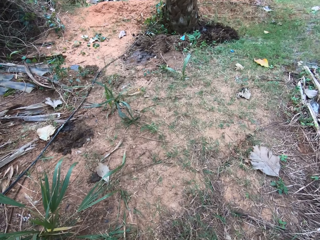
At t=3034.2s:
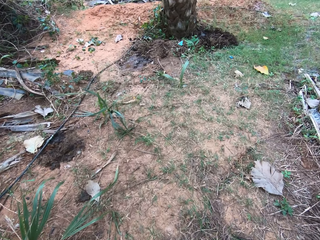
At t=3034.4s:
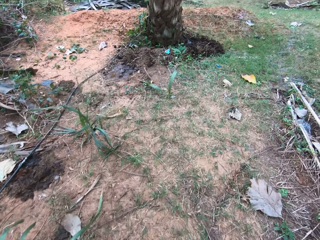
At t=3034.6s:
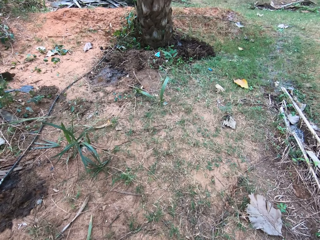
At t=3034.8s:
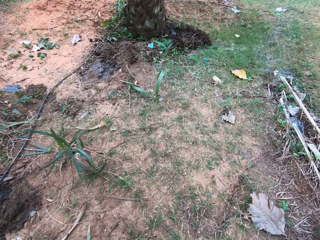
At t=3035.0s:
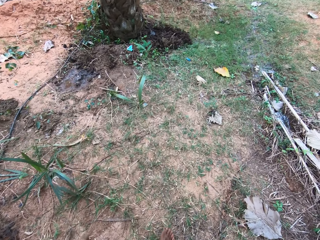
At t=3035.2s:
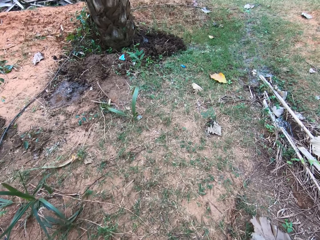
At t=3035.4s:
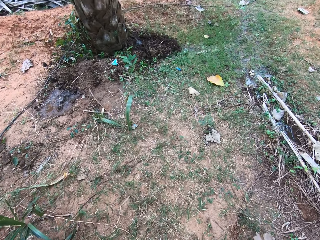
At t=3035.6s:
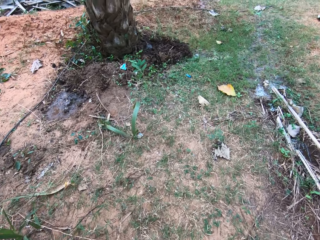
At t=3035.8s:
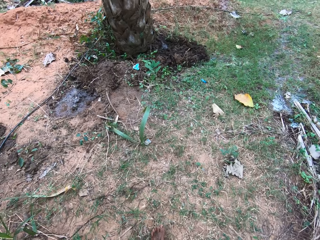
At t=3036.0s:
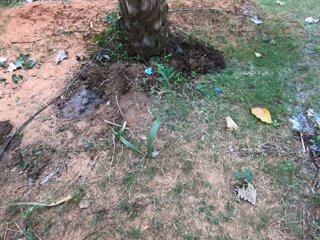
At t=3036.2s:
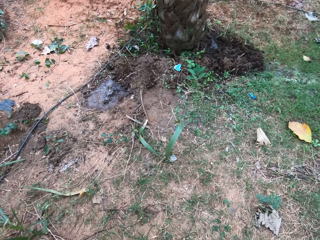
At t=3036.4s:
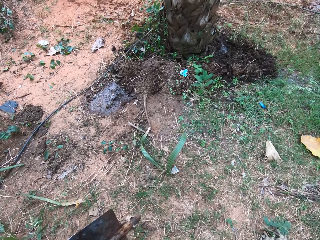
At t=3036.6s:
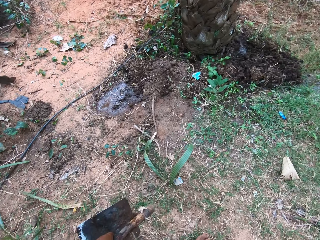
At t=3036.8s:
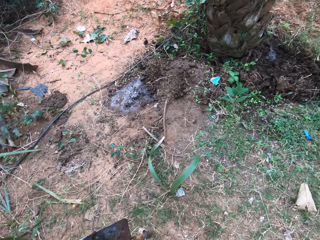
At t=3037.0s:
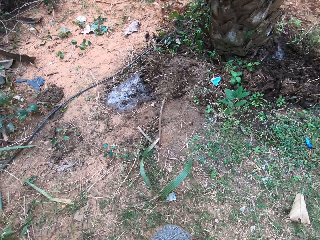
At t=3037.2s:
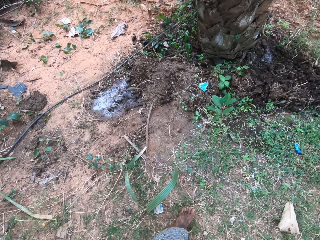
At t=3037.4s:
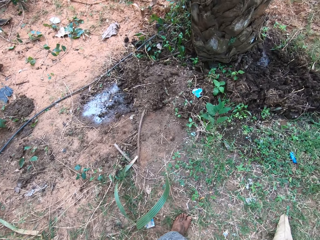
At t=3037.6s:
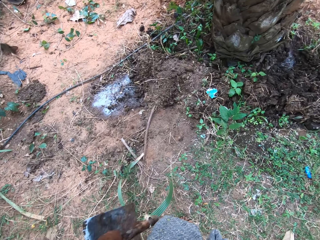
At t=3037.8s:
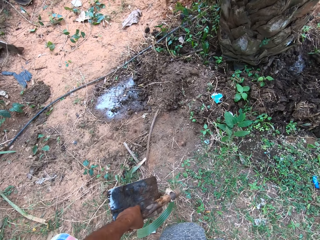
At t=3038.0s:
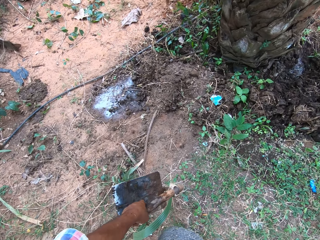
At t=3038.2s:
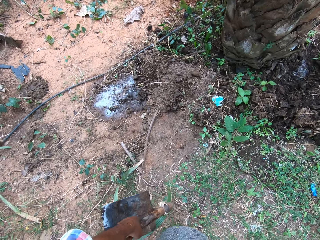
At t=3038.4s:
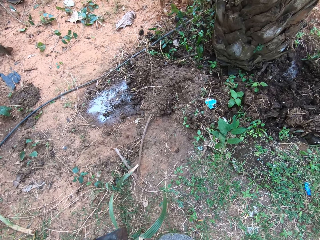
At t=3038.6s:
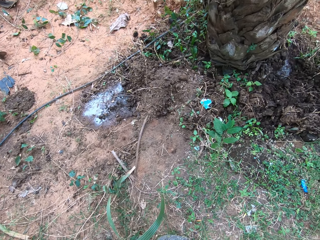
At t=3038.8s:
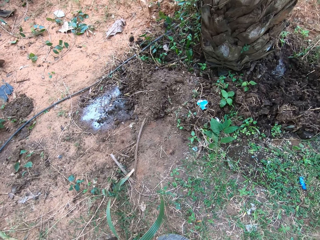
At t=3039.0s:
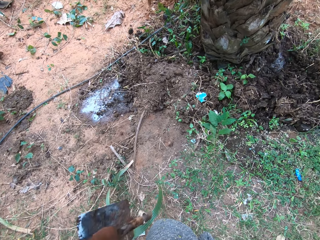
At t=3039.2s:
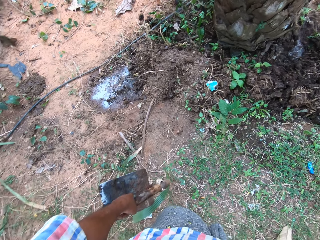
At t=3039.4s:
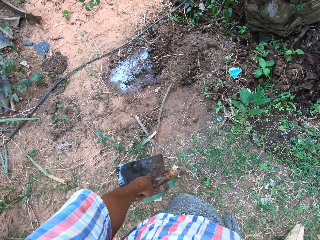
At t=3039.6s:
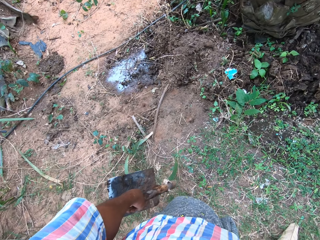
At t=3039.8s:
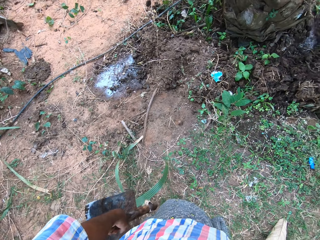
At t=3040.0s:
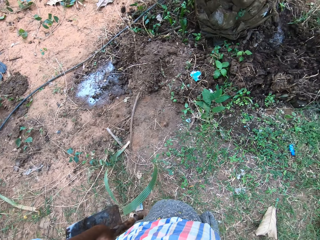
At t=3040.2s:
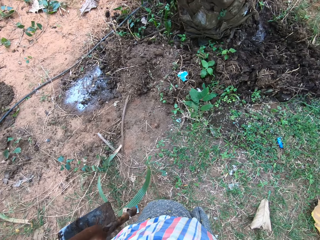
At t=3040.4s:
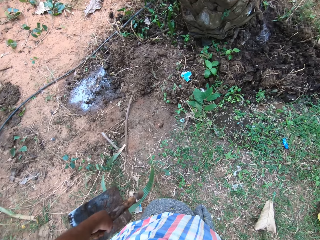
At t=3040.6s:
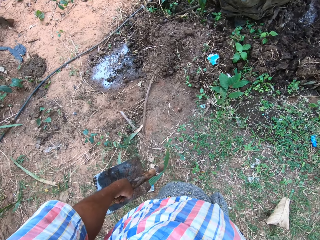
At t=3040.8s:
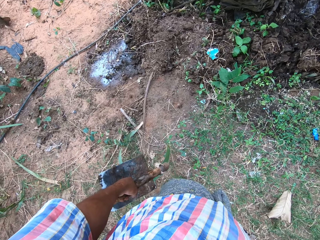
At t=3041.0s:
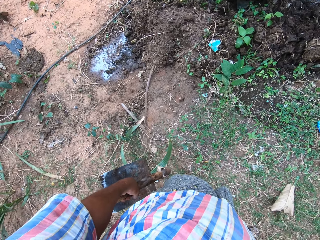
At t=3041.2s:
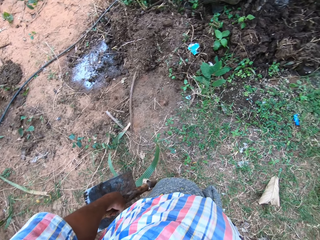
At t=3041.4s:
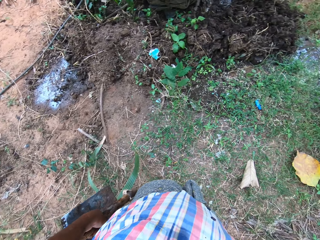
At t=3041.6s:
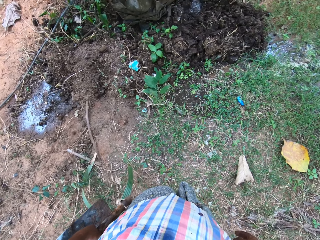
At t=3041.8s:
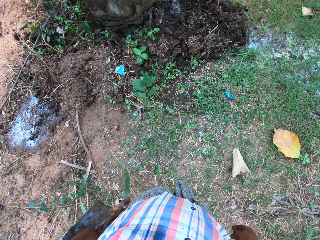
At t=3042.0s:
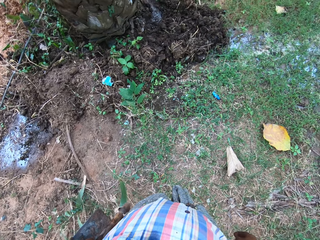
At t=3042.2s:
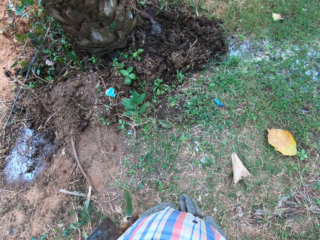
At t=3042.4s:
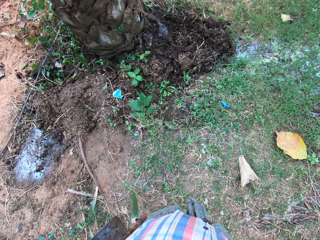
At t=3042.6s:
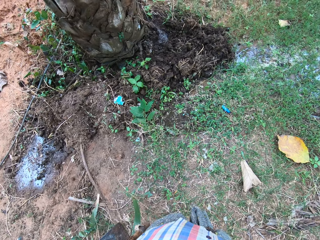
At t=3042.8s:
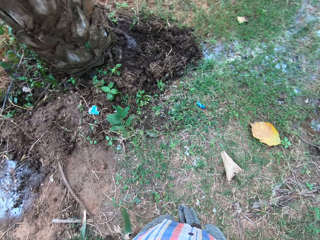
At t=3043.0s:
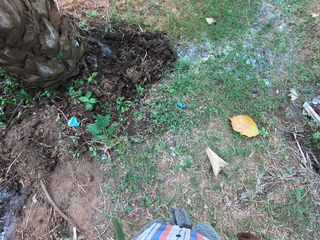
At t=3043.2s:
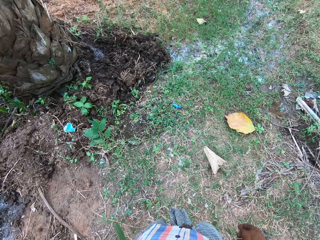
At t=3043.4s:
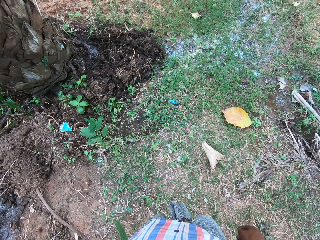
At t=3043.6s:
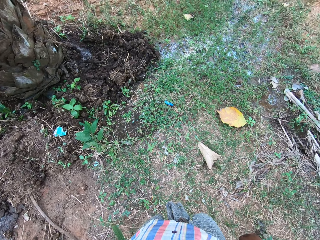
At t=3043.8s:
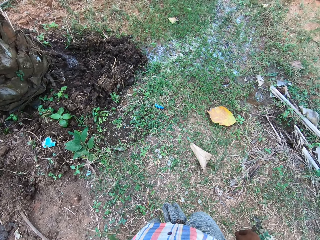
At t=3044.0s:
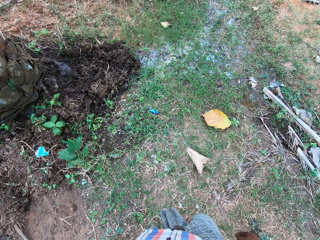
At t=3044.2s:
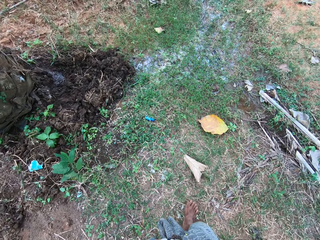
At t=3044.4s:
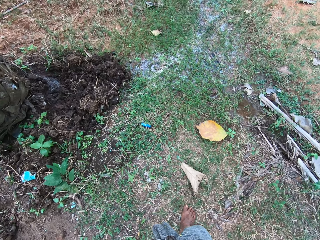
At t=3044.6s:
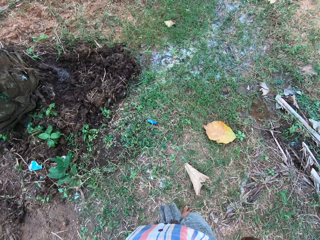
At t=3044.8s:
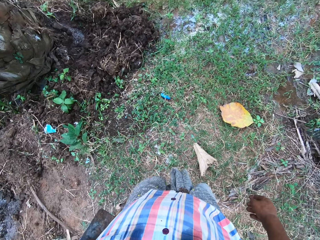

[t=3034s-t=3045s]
The camera wearer looks around.

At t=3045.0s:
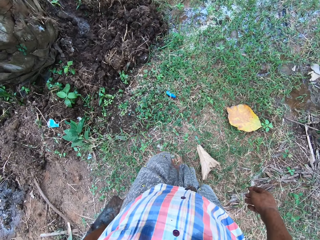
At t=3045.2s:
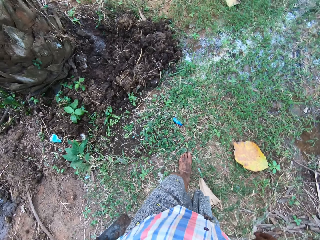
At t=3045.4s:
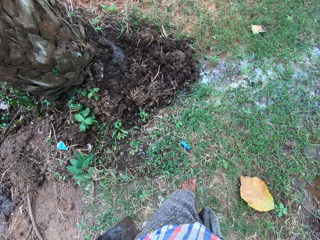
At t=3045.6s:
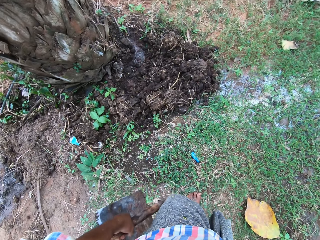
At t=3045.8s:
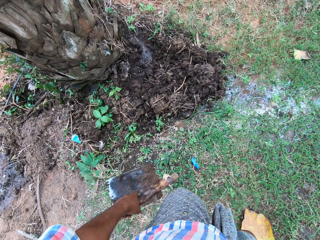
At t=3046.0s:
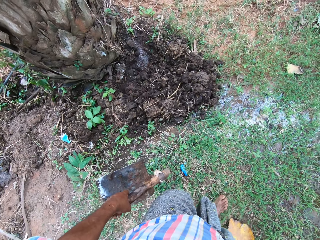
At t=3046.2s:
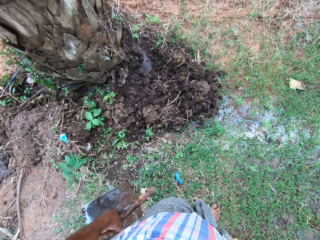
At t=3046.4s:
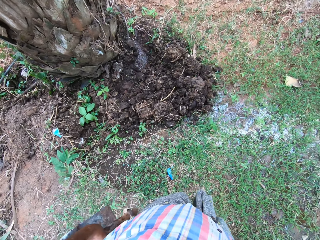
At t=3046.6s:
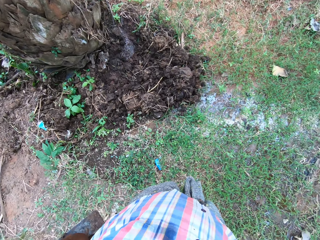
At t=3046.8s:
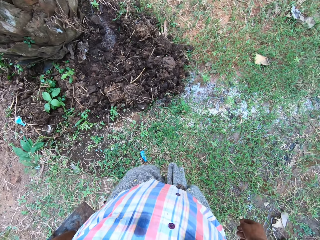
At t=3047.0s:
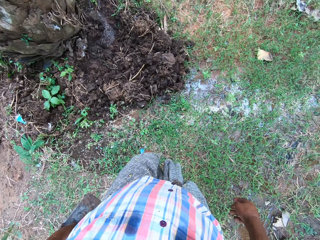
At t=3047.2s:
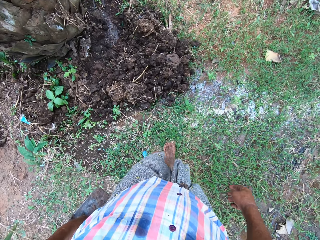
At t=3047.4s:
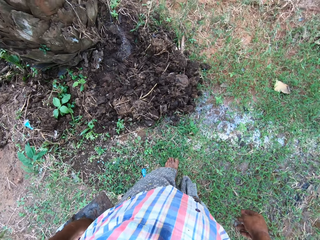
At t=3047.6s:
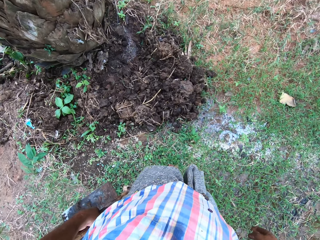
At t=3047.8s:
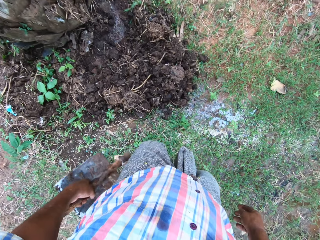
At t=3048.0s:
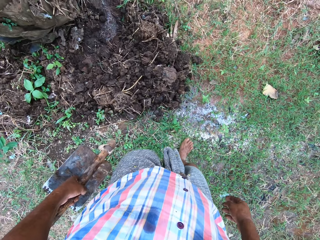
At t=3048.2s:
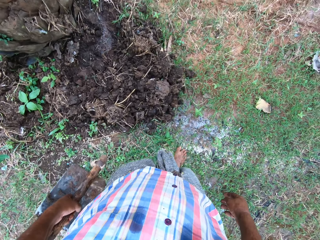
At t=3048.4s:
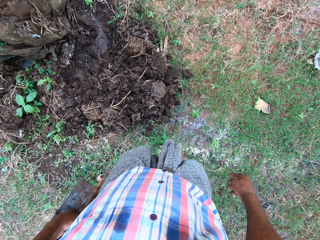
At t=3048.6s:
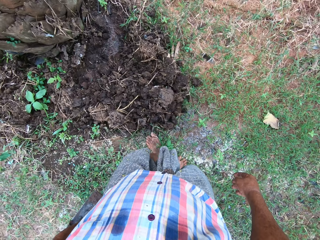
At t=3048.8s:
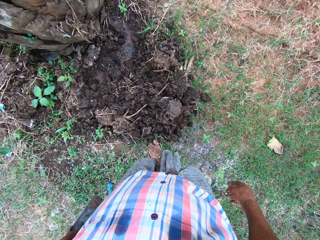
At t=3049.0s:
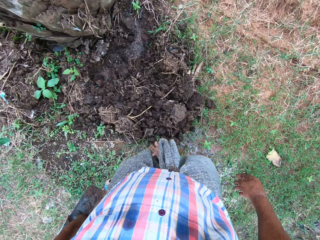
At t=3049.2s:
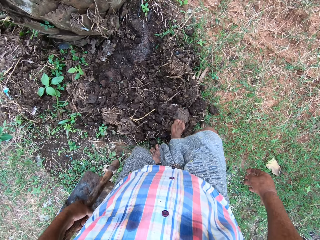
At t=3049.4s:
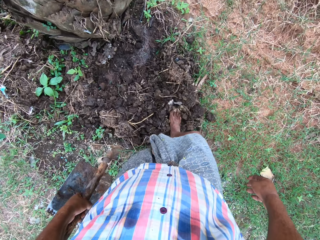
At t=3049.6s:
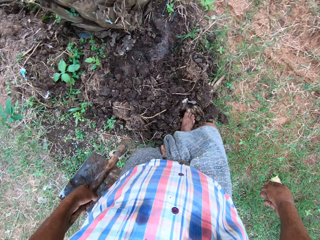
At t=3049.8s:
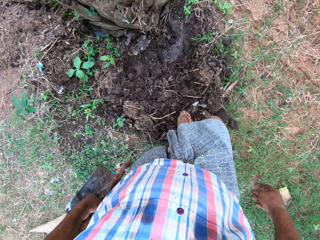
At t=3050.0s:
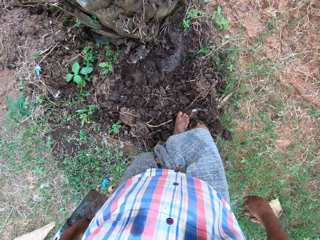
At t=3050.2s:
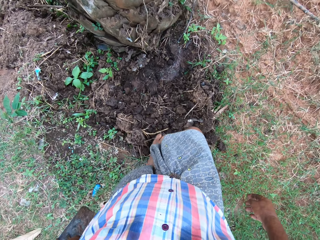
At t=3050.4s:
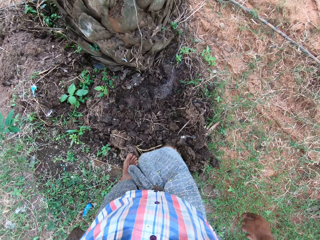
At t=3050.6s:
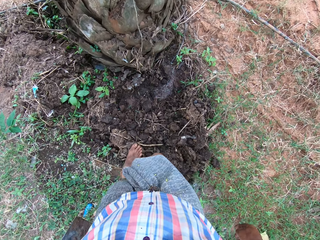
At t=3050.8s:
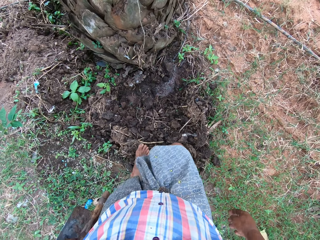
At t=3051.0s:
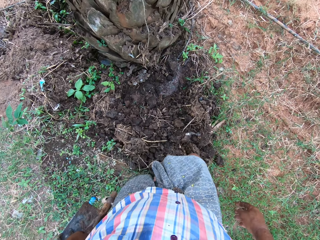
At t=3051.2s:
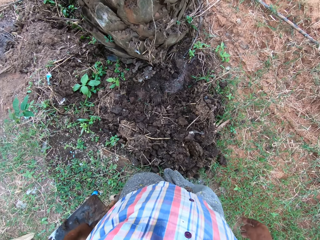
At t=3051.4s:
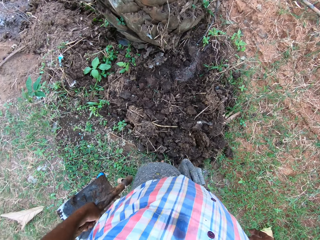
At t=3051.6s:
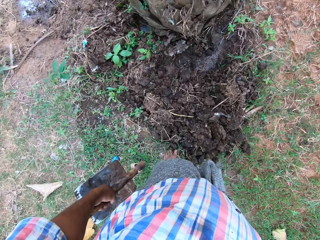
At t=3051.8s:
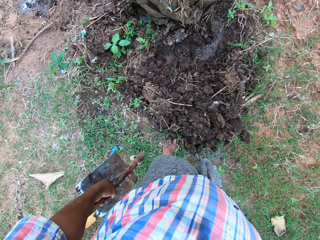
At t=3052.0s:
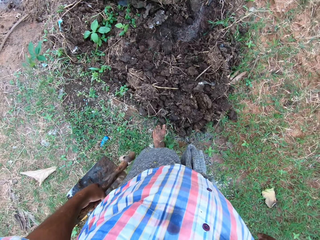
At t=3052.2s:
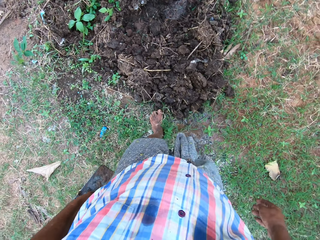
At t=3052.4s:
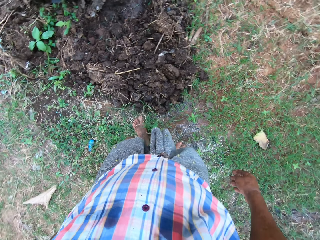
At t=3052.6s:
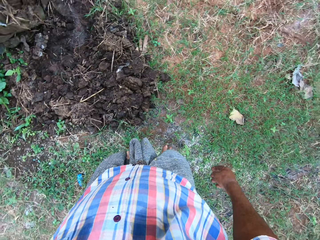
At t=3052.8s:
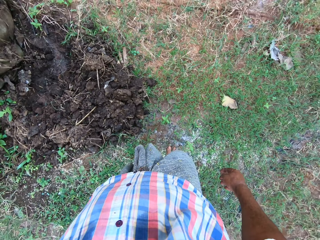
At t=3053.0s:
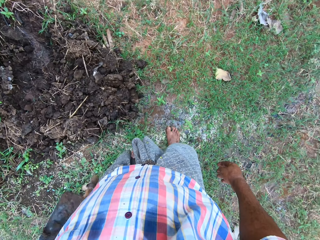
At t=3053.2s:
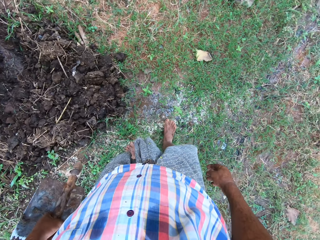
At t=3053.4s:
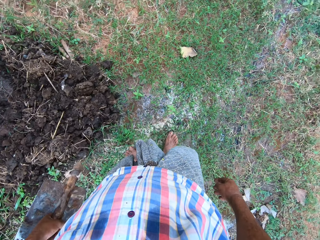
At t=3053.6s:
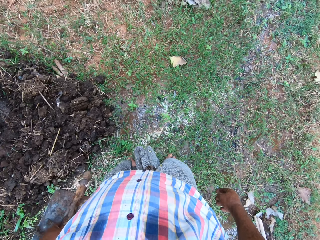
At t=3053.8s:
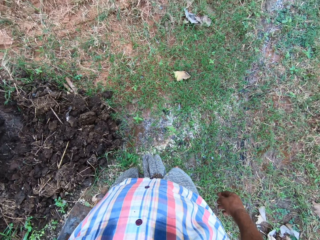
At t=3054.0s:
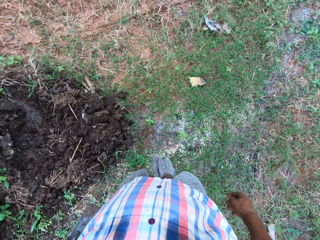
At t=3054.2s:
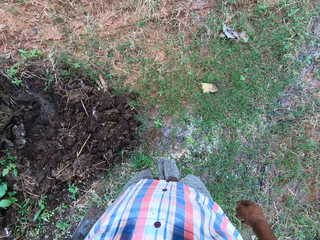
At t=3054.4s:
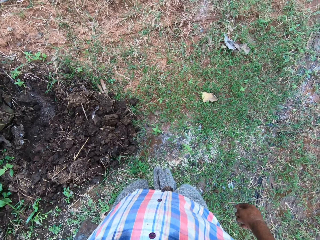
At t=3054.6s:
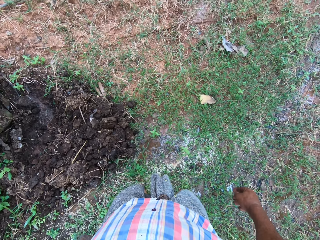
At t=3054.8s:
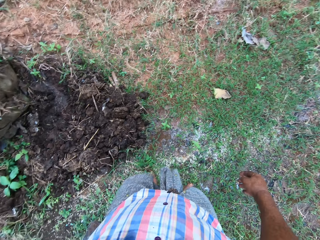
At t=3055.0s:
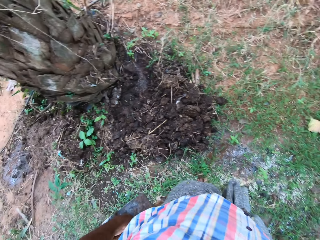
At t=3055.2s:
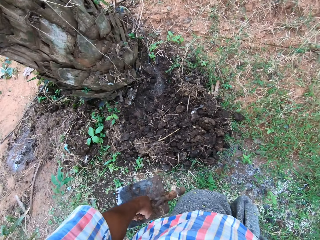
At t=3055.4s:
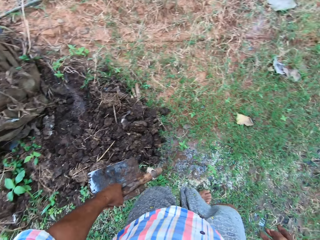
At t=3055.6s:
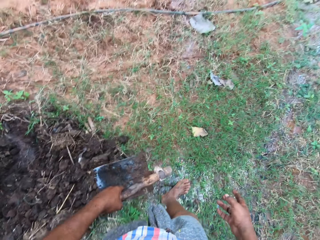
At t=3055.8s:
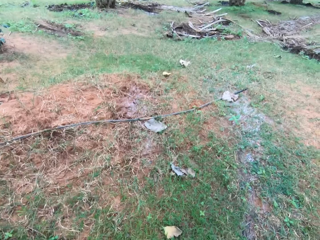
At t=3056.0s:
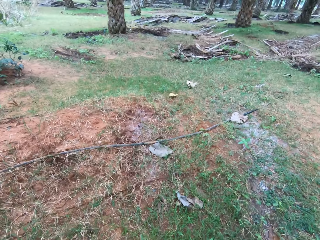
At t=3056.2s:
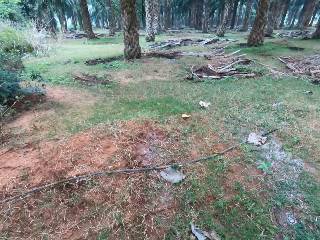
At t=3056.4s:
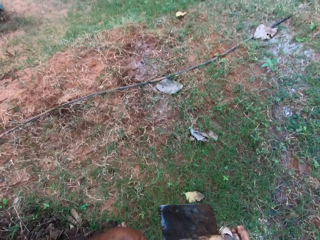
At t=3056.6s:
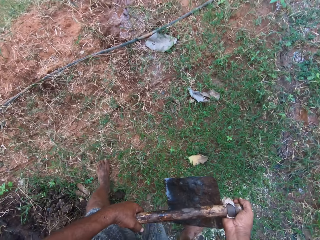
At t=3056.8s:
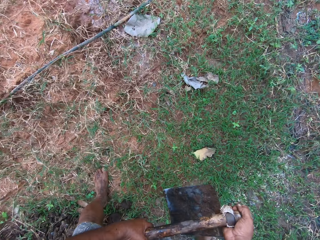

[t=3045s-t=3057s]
The camera wearer walks around. They step on the sand. They look around.
